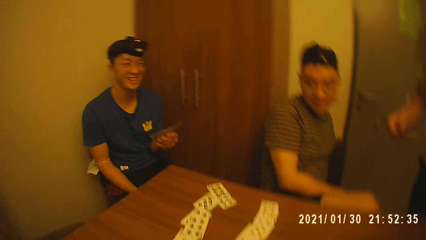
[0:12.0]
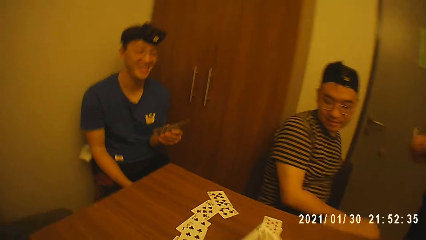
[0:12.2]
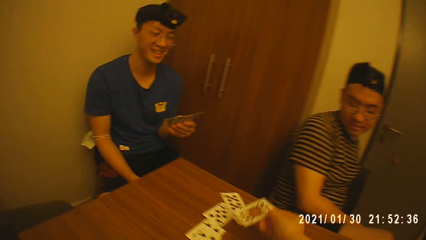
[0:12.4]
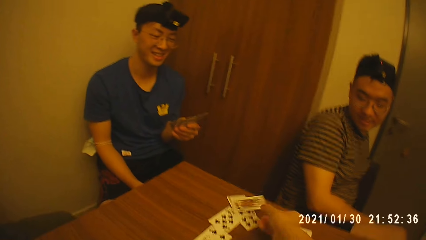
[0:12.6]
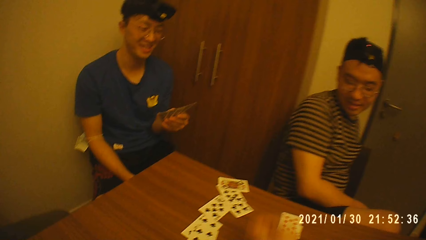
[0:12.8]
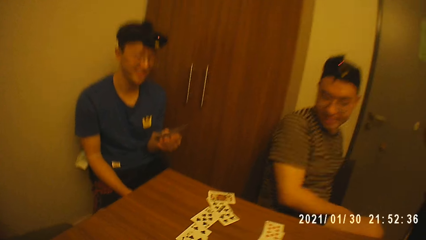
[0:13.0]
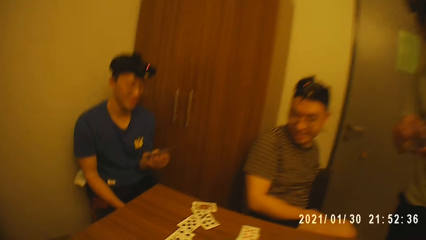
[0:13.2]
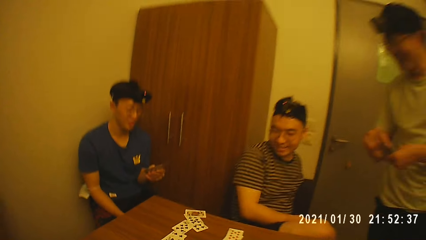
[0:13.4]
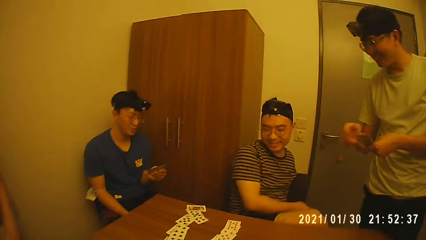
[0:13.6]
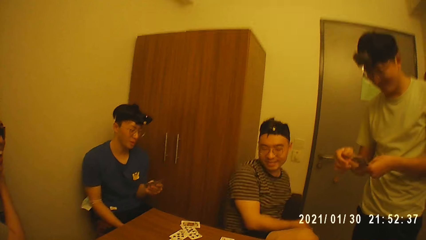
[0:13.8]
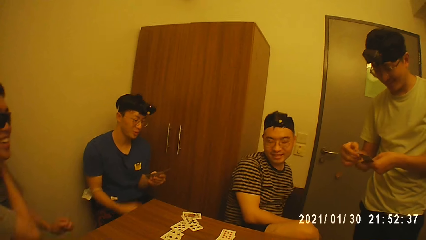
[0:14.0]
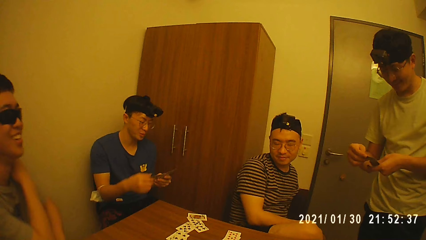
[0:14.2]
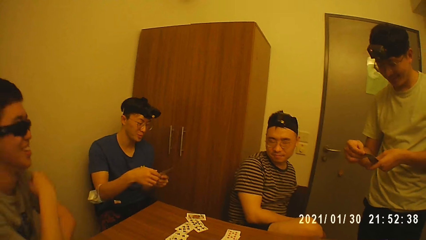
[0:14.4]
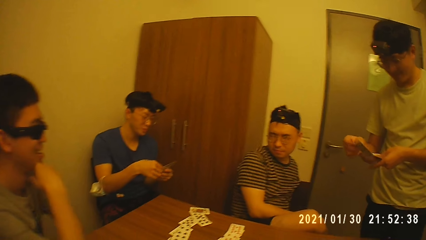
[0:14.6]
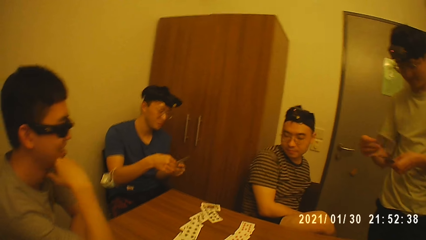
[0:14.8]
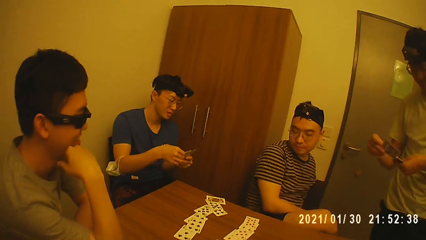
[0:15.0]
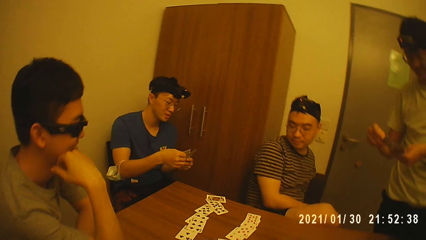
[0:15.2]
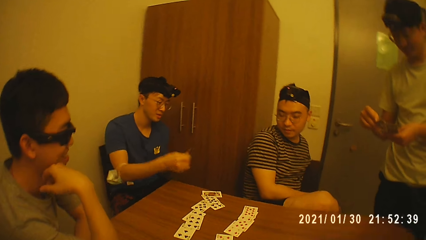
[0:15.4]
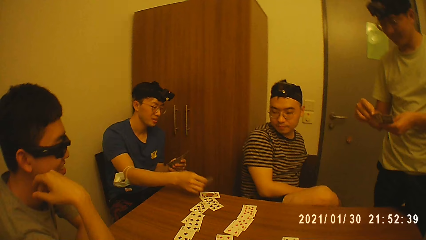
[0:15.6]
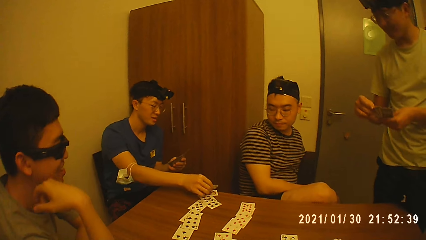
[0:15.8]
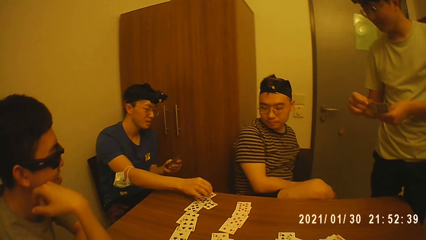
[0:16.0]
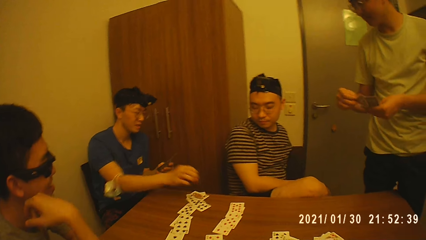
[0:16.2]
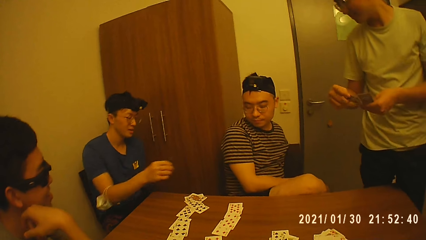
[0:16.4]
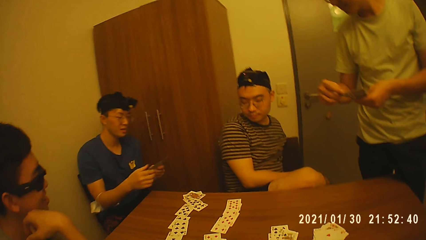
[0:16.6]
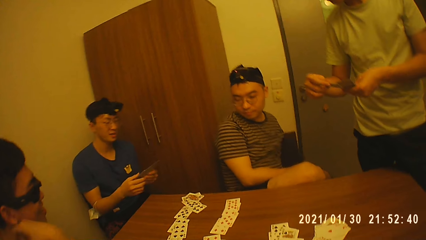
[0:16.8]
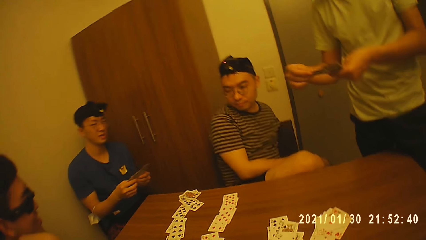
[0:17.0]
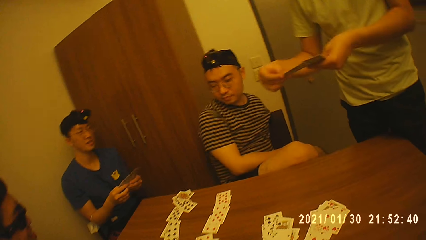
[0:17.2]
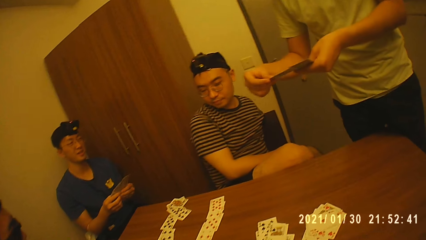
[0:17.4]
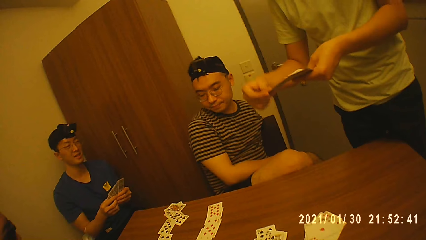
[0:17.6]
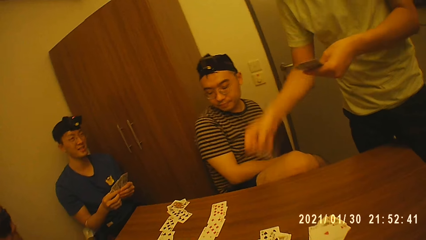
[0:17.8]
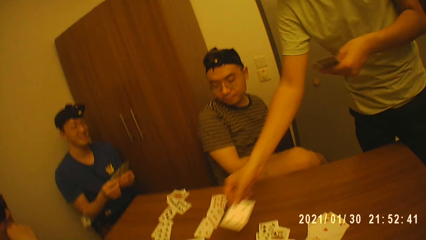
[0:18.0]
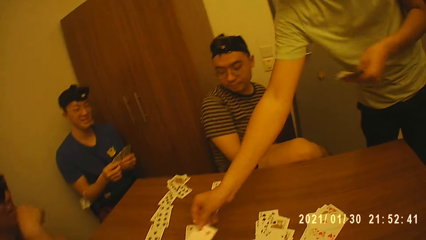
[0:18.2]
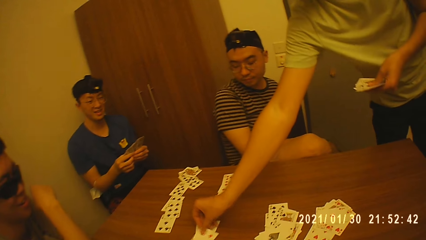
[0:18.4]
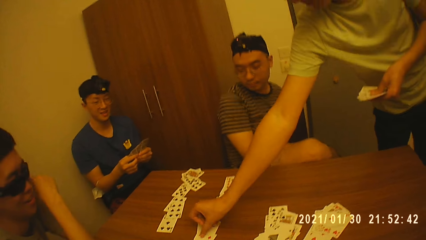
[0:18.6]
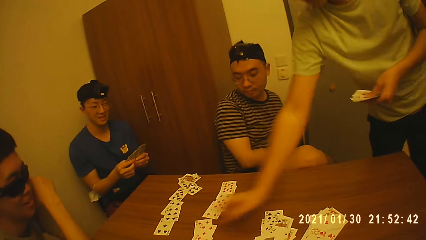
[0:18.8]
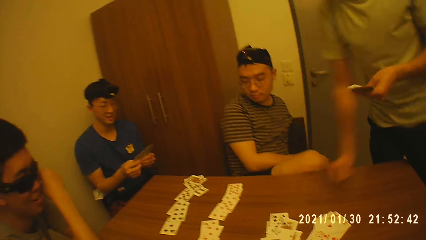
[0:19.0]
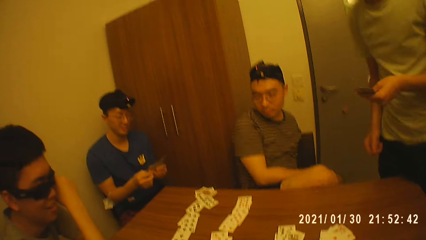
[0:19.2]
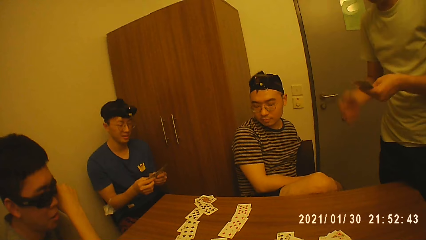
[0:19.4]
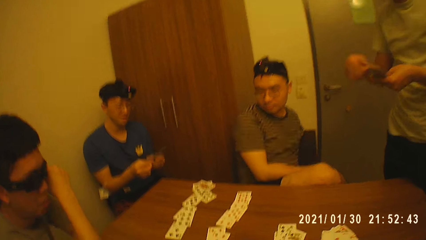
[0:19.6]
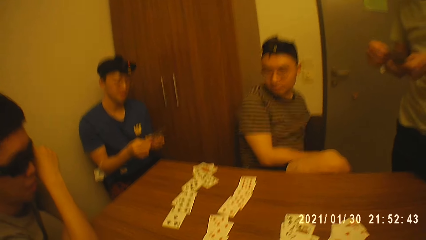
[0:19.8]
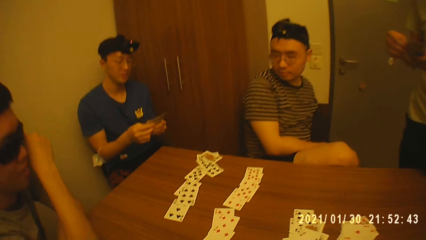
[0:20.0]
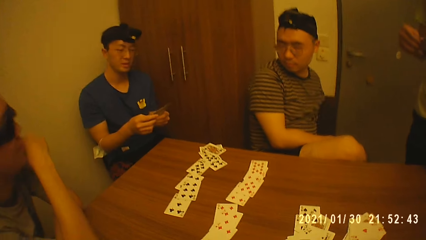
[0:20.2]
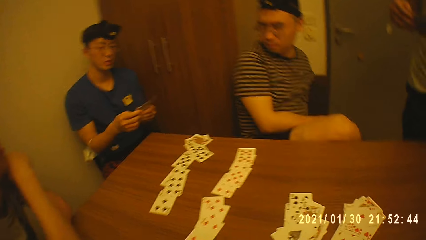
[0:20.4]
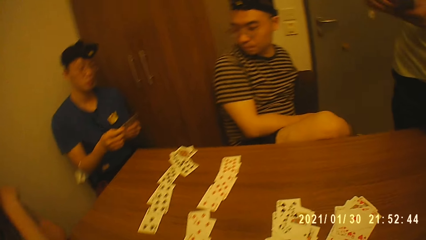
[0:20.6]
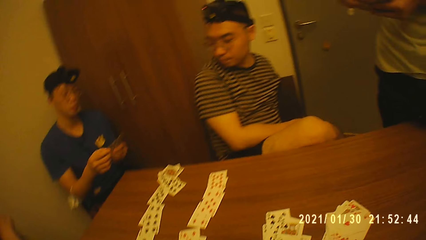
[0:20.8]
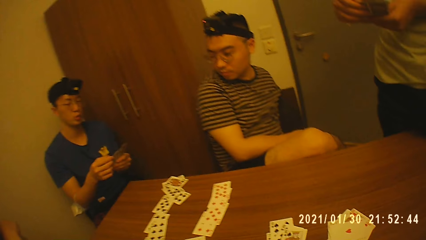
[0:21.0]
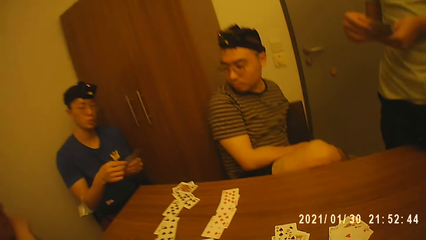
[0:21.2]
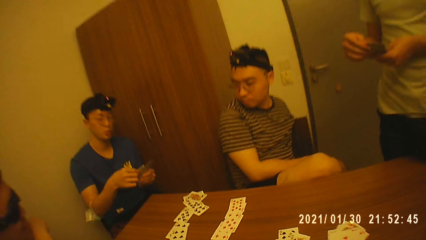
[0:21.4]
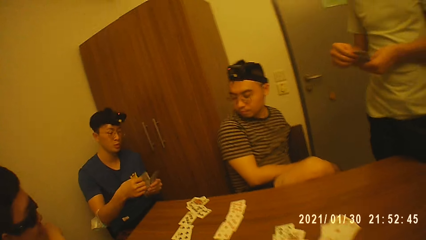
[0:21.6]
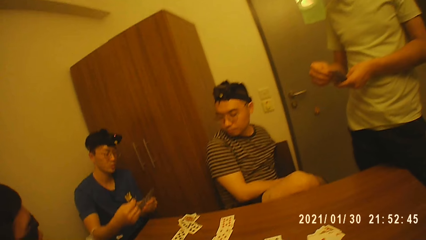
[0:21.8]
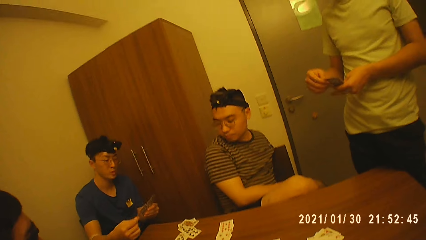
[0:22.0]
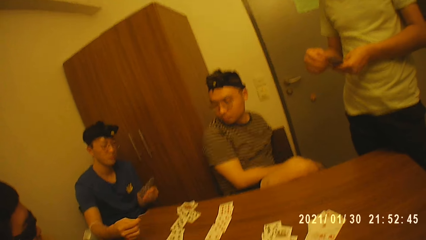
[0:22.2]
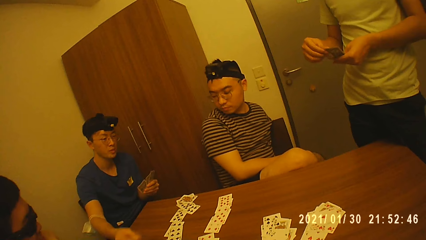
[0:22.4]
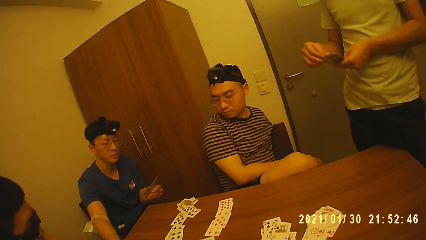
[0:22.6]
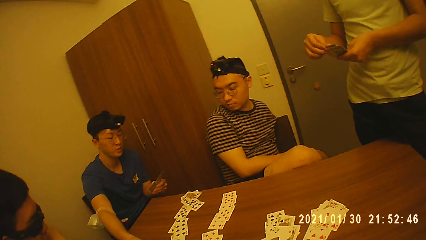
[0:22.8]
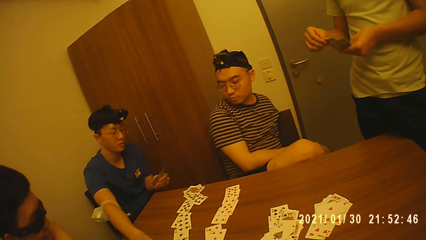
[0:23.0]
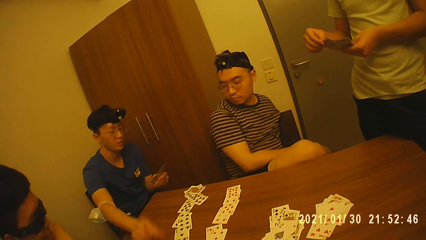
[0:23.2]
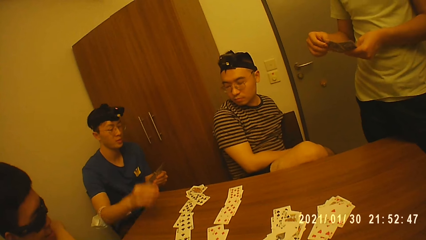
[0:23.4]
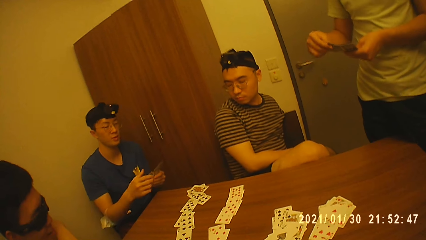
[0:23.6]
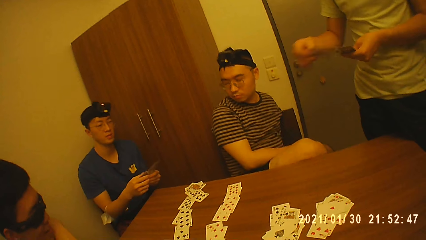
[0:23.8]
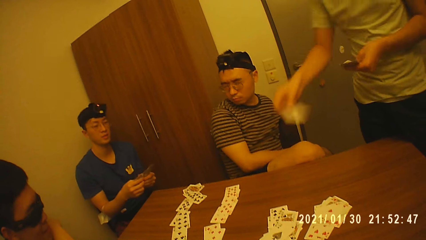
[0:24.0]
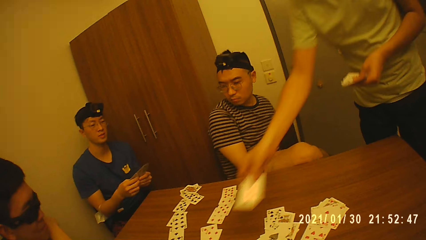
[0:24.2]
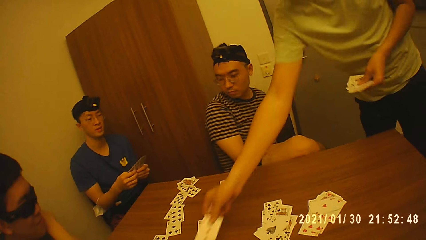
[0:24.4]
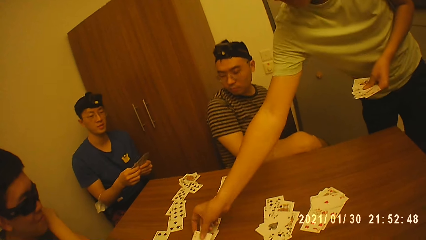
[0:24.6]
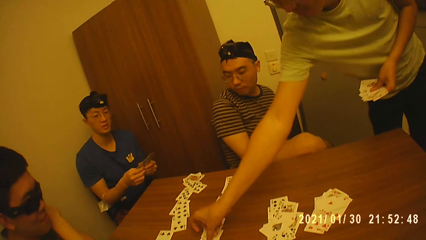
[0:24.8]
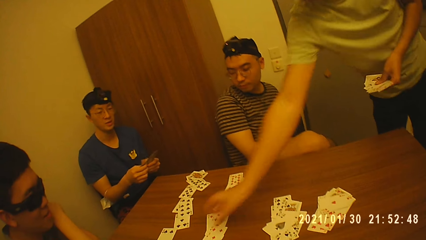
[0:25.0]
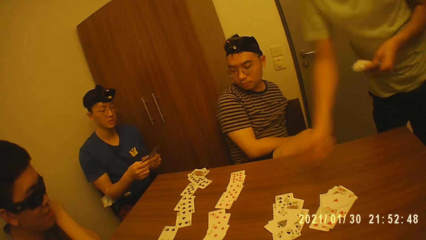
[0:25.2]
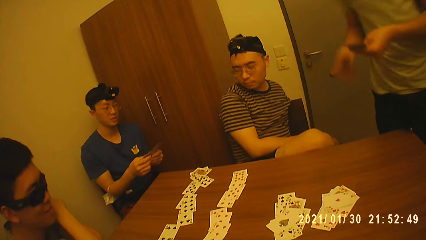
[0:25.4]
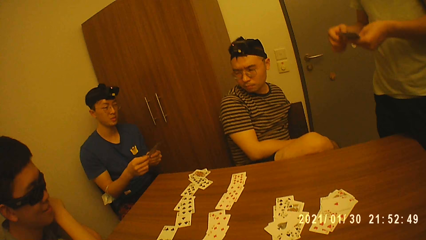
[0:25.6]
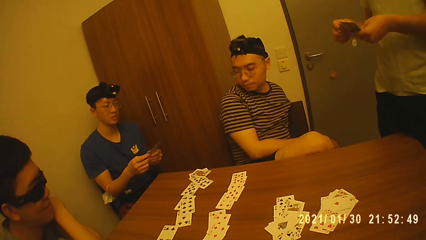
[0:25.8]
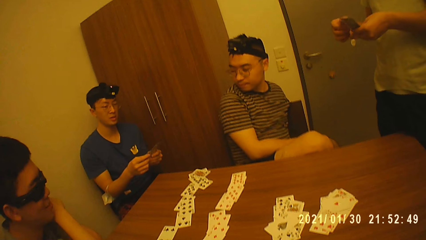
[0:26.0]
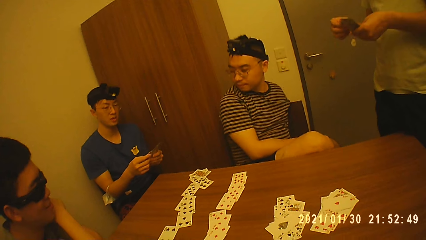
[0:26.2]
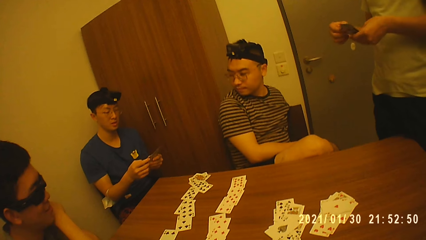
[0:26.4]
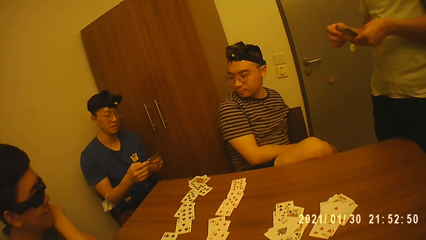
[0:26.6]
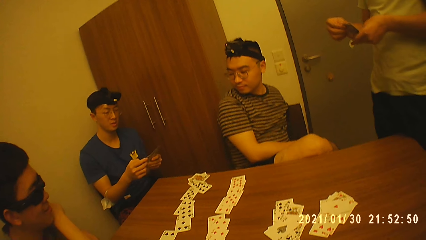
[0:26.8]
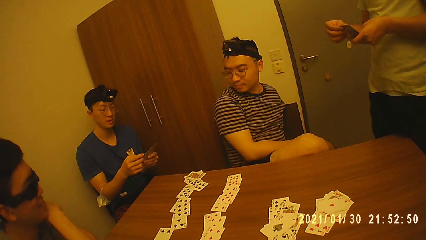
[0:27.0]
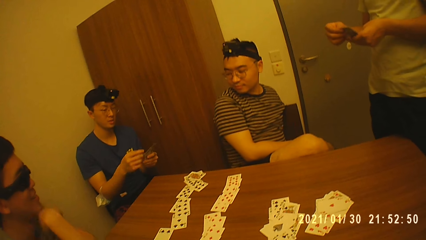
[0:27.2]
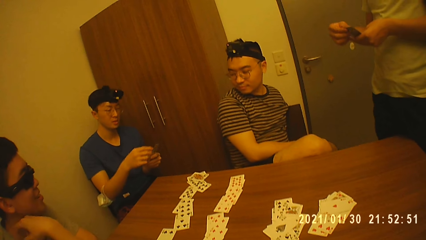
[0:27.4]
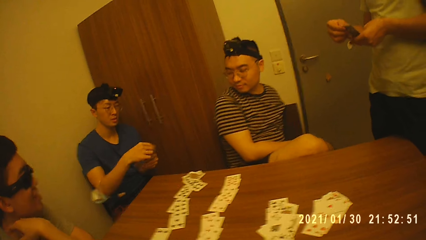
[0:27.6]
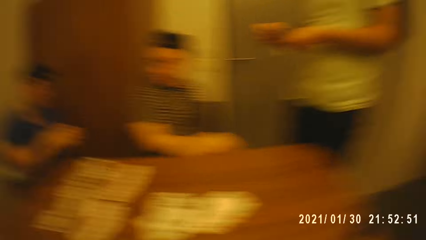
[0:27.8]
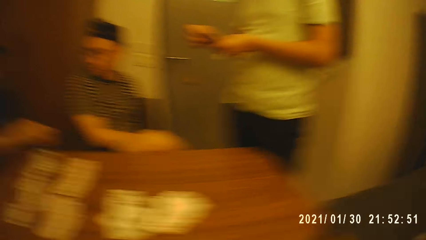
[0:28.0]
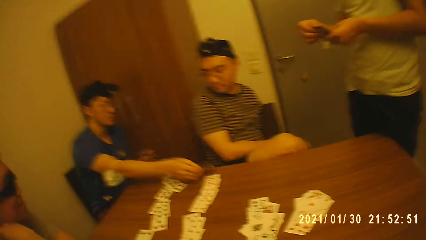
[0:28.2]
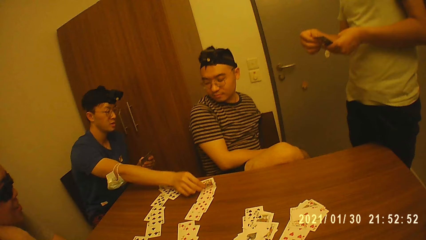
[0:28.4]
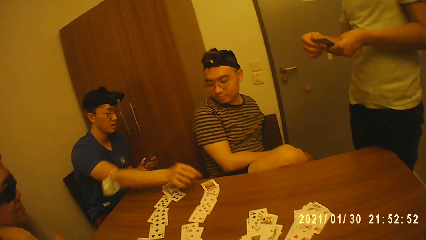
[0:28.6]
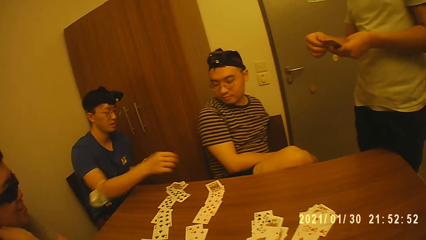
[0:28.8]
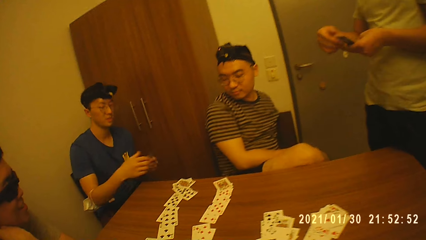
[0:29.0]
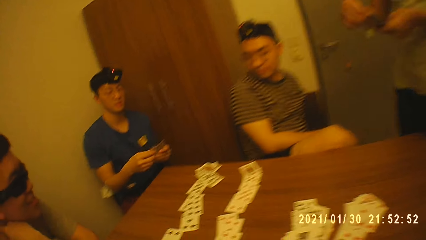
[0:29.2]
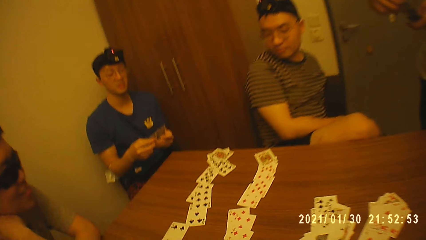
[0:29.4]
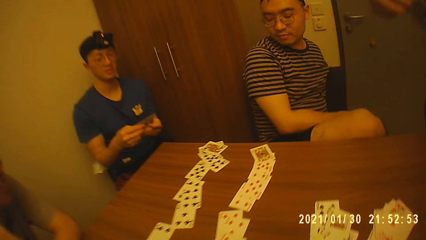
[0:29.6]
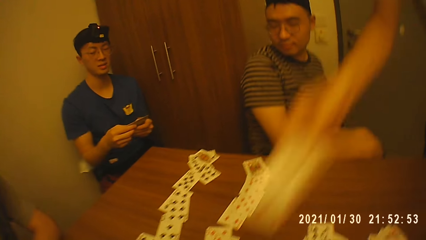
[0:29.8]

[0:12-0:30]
The camera wearer drops a card on the table. A man drops a card on the table. Another man drops a card on the table. The first man drops a card on the table. The other man drops a card on the table. The first man drops a card on the table.
